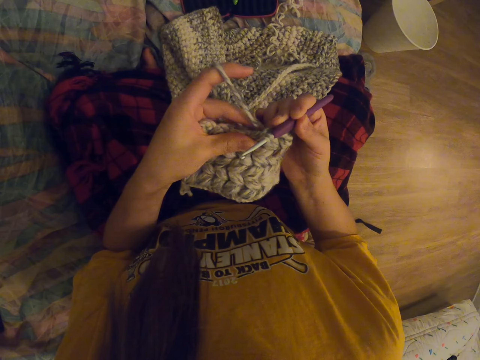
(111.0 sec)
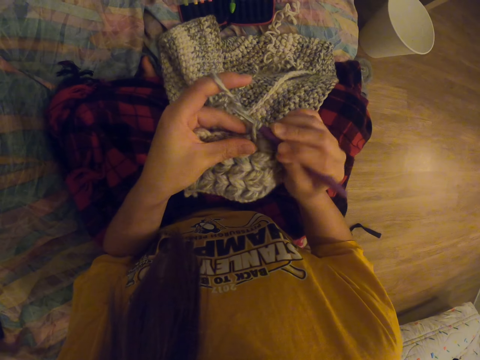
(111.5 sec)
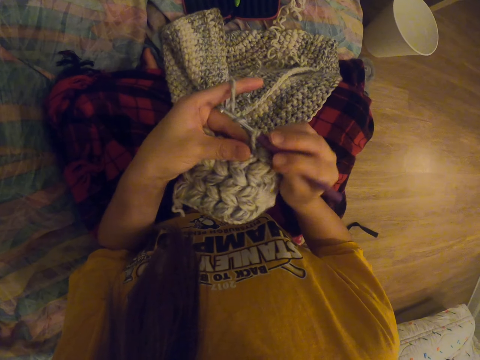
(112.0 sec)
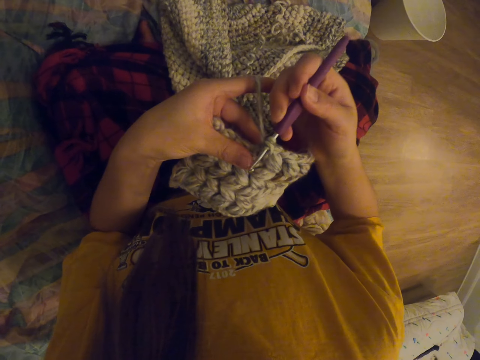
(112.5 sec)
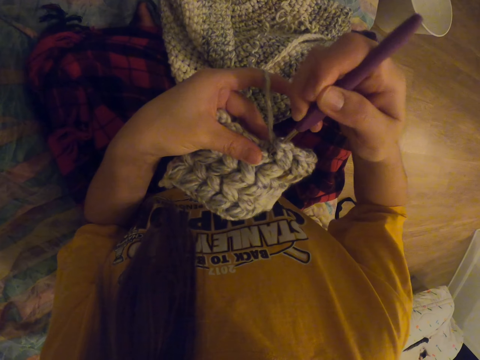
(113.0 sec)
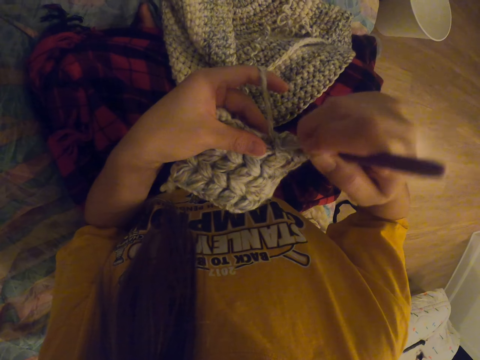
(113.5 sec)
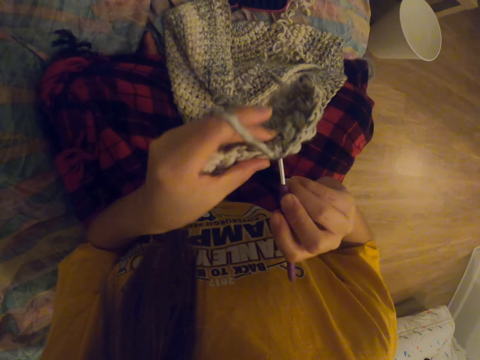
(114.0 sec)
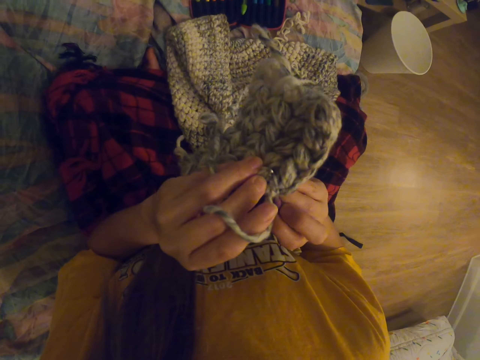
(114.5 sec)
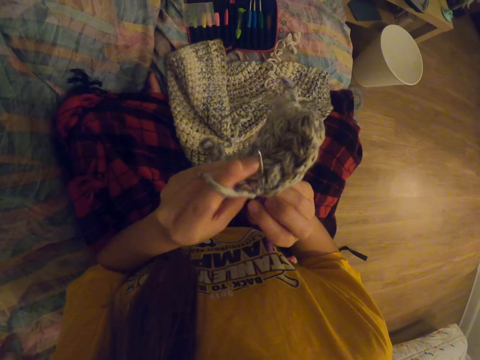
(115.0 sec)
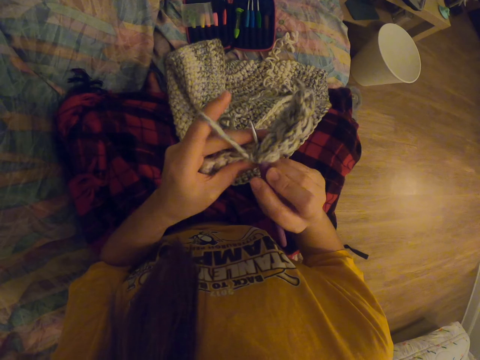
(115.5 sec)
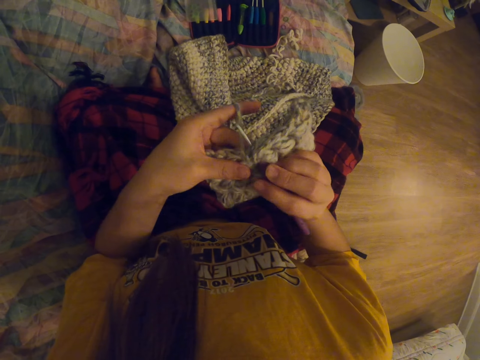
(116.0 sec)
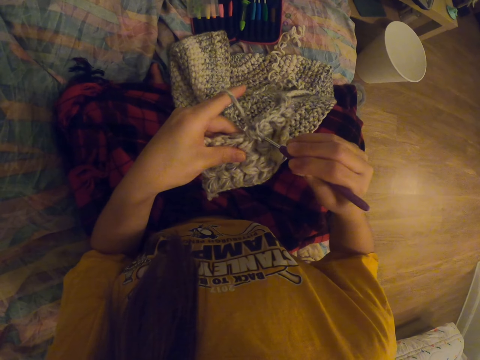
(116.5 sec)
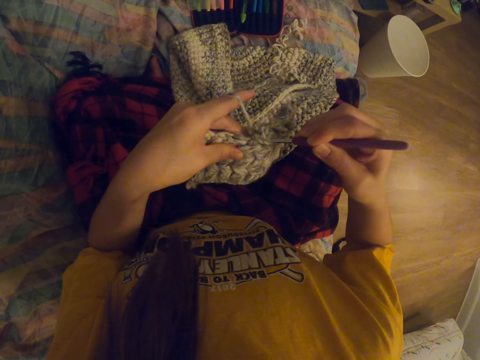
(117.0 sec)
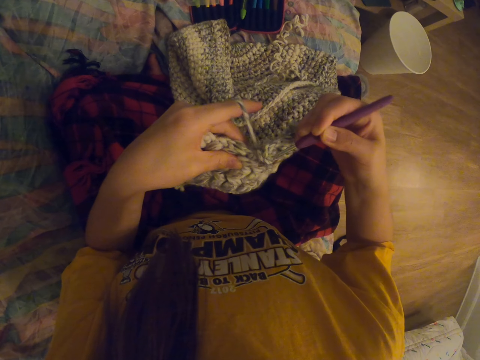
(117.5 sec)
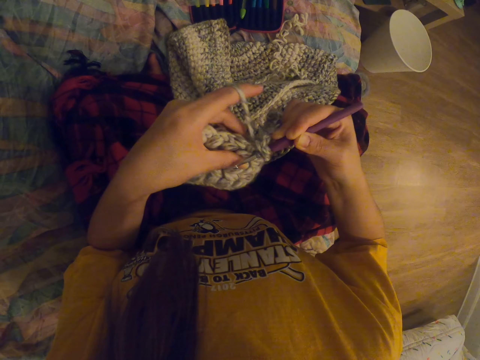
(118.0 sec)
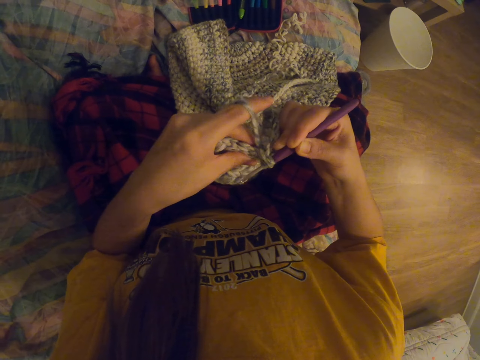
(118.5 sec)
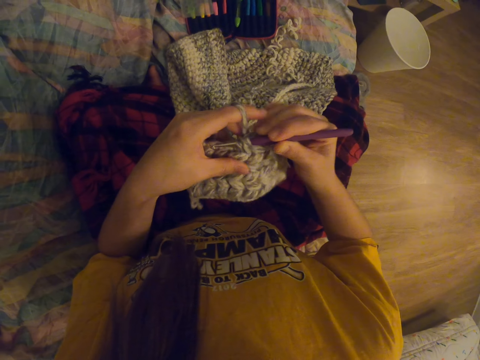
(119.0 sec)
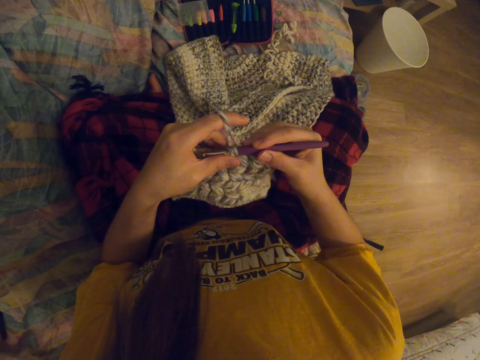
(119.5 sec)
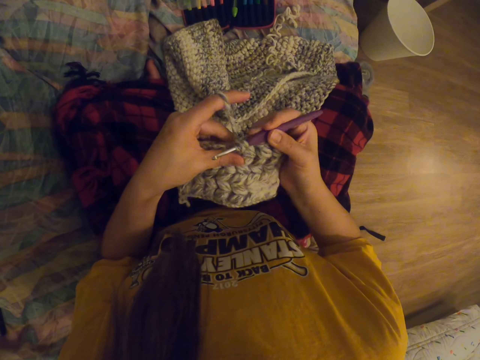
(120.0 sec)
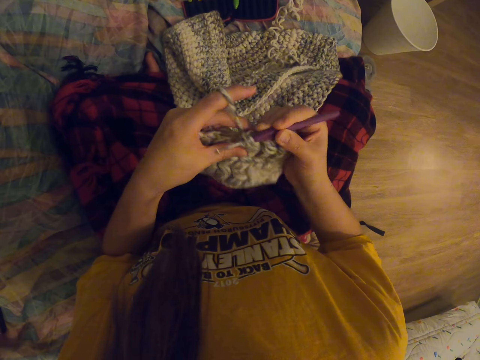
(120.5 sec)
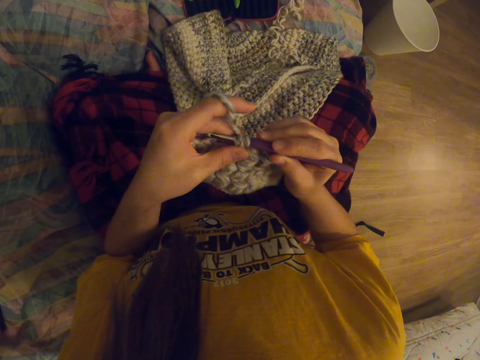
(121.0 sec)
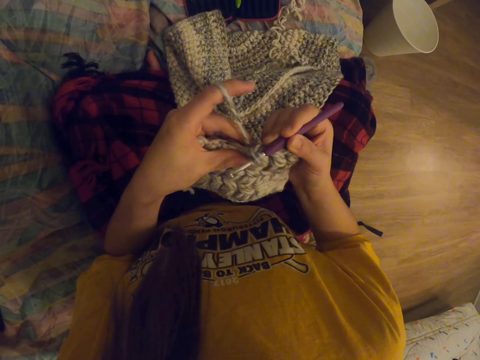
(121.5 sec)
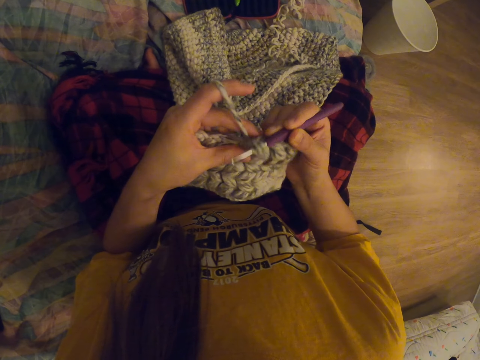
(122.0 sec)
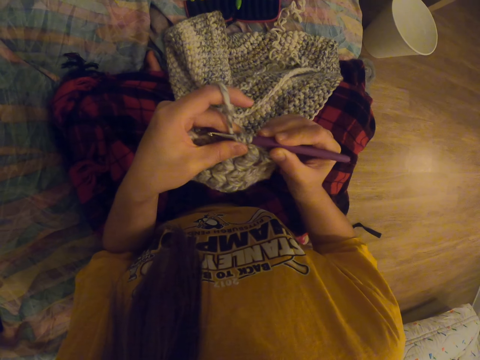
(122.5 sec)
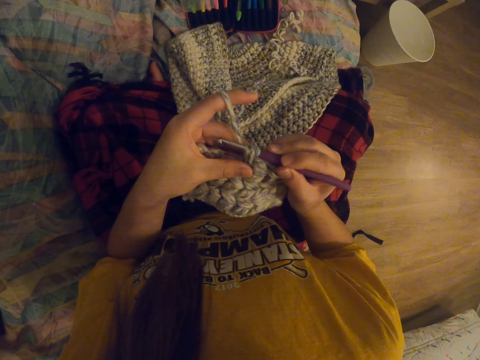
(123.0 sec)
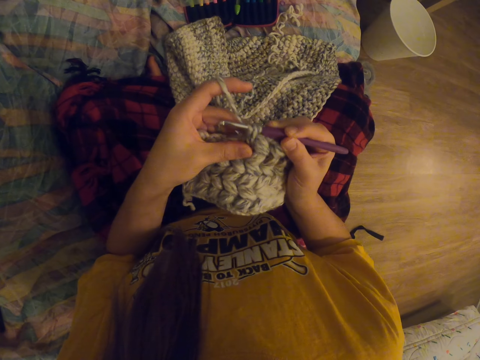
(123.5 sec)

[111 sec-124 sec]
The camera wearer crochets fabric. They tighten thread on the fabric.

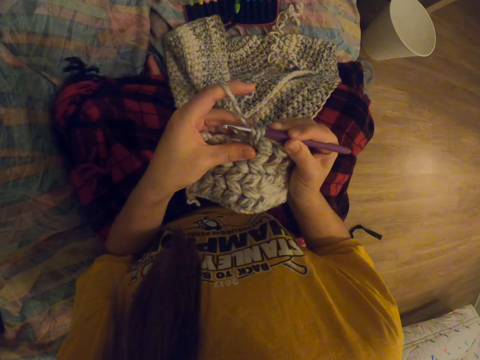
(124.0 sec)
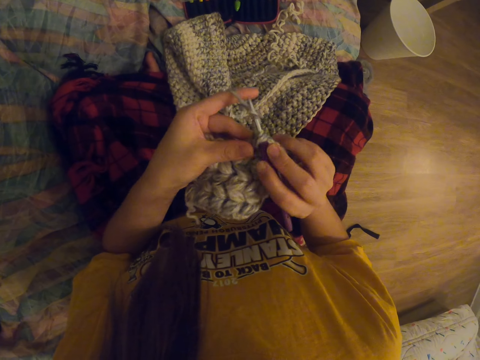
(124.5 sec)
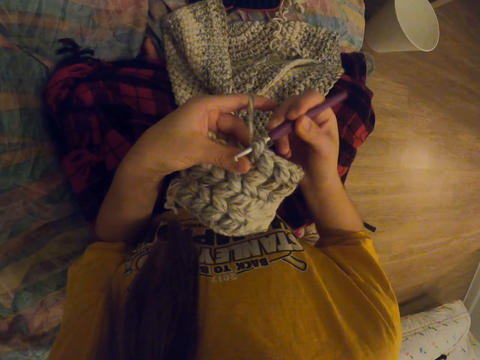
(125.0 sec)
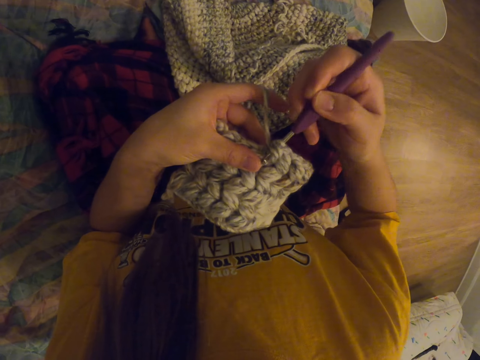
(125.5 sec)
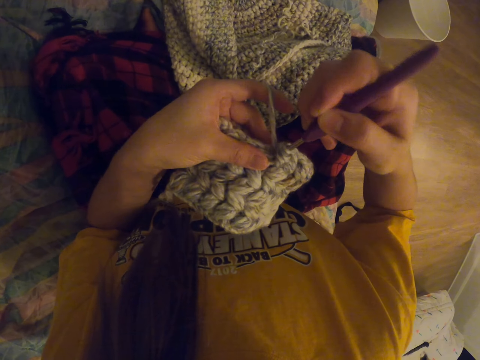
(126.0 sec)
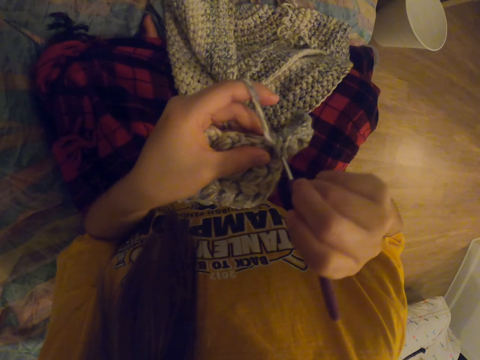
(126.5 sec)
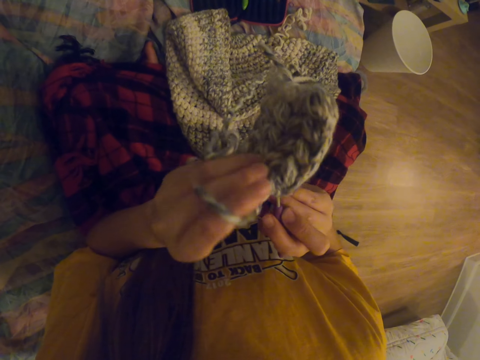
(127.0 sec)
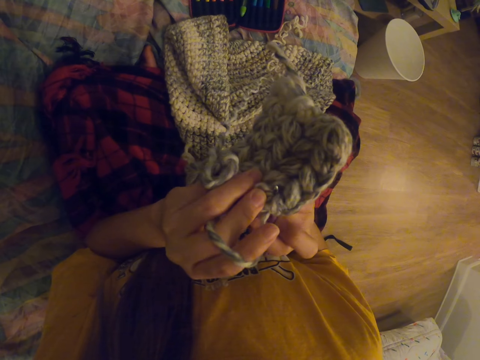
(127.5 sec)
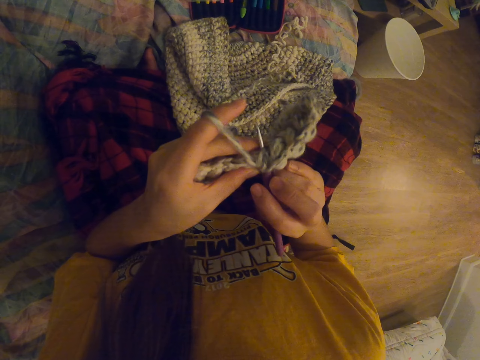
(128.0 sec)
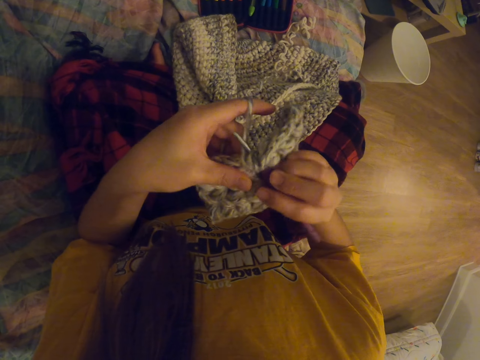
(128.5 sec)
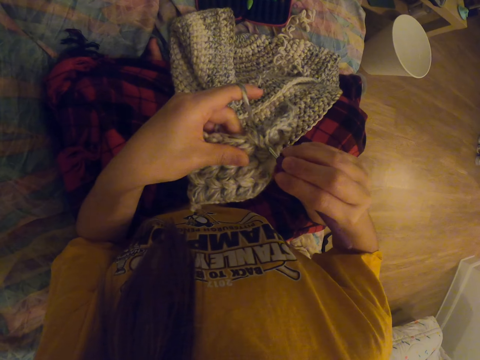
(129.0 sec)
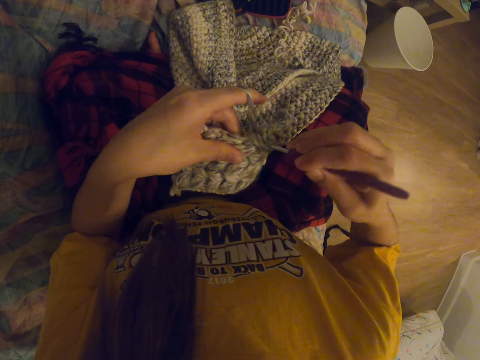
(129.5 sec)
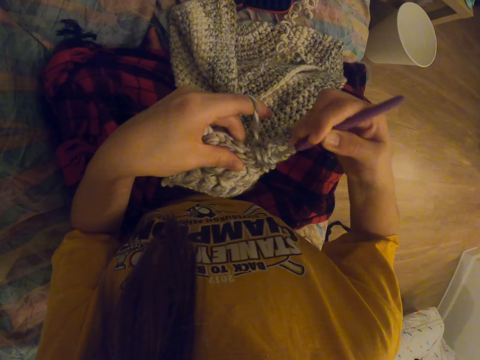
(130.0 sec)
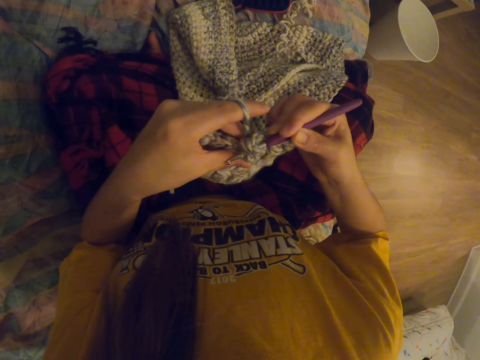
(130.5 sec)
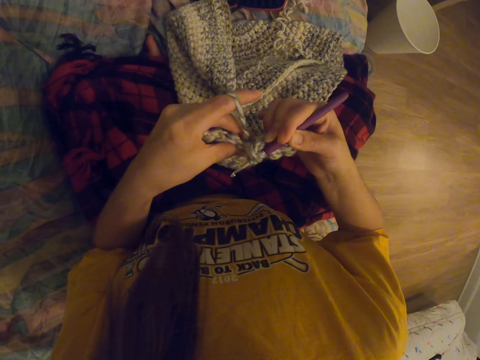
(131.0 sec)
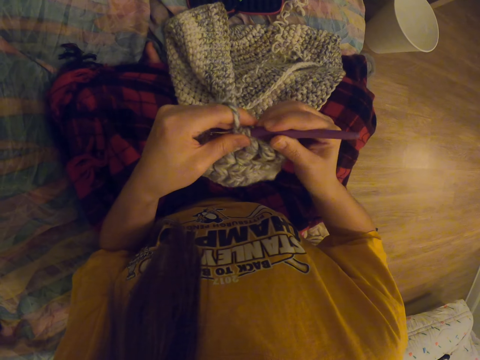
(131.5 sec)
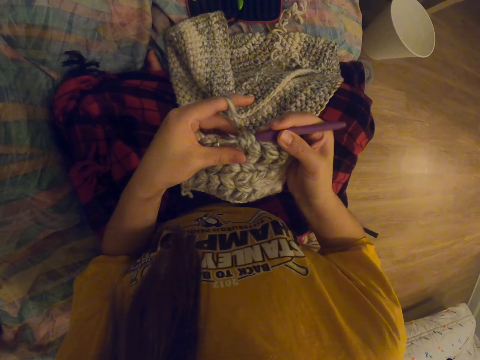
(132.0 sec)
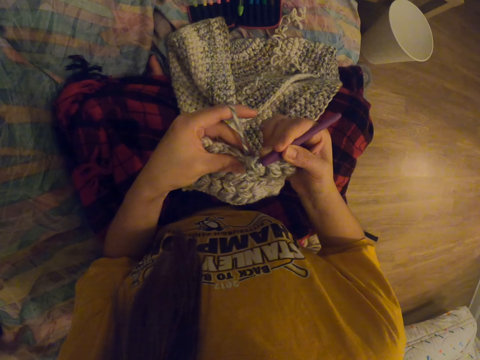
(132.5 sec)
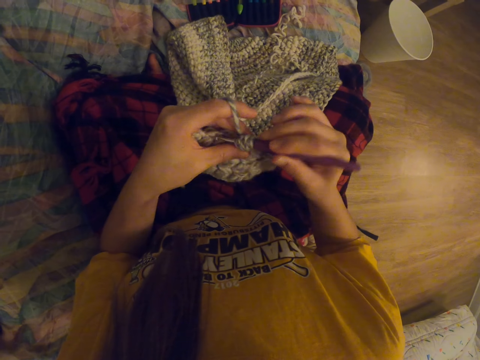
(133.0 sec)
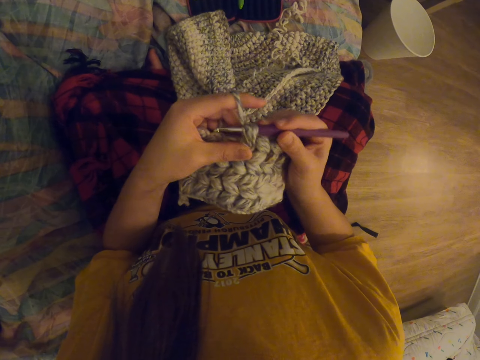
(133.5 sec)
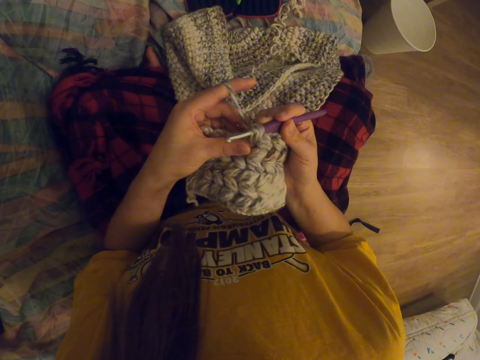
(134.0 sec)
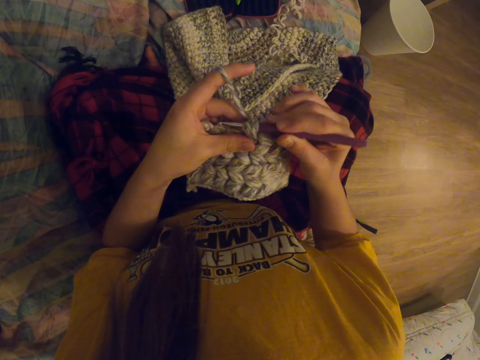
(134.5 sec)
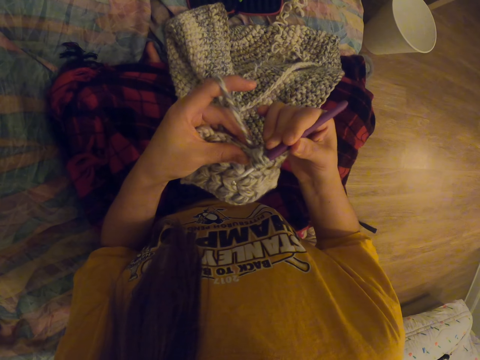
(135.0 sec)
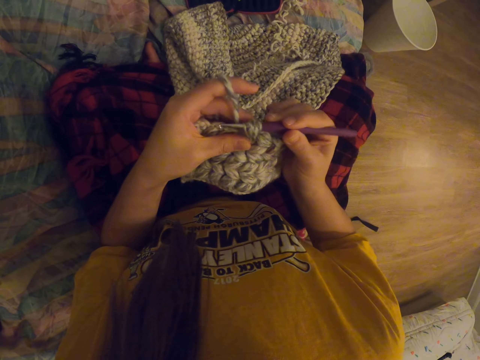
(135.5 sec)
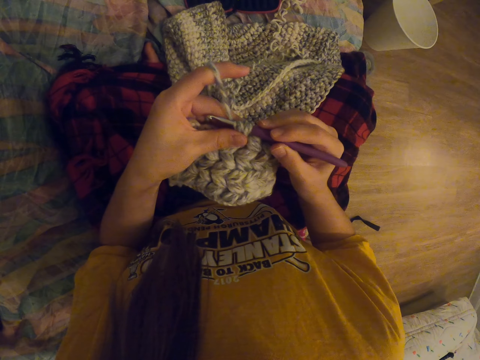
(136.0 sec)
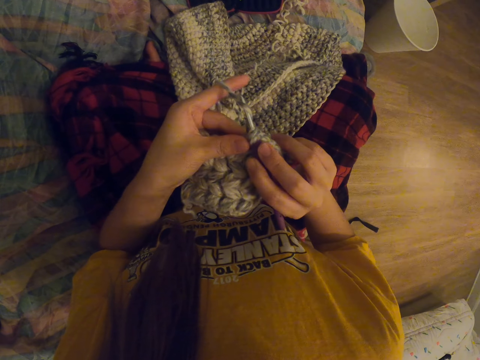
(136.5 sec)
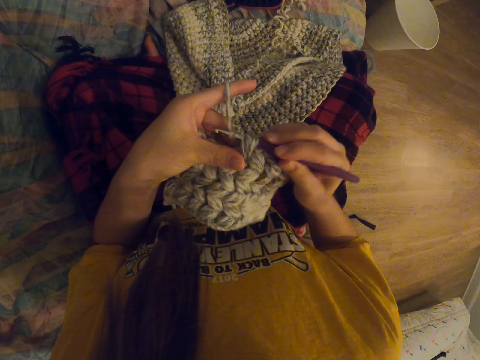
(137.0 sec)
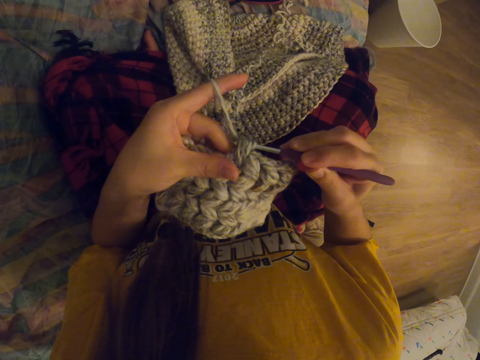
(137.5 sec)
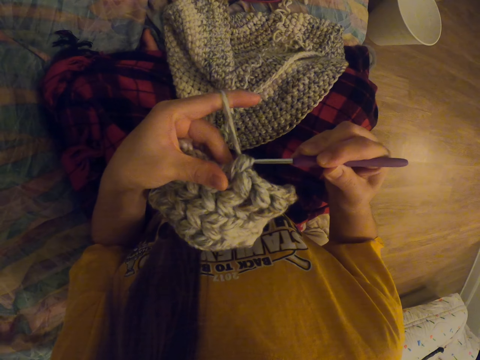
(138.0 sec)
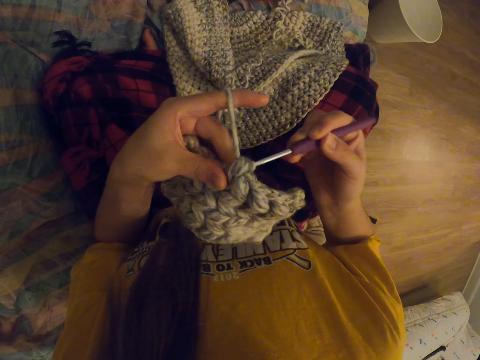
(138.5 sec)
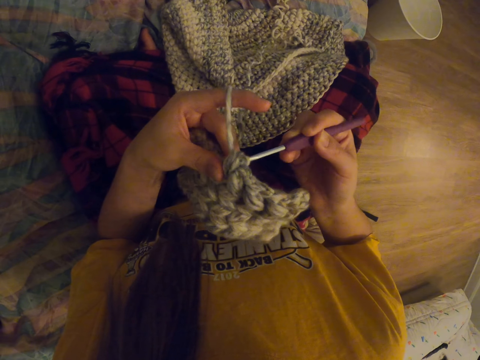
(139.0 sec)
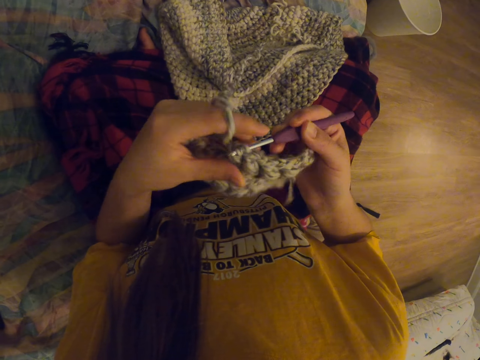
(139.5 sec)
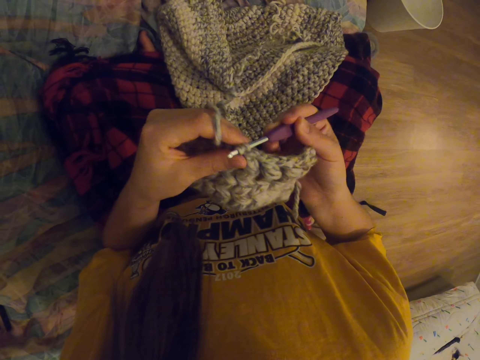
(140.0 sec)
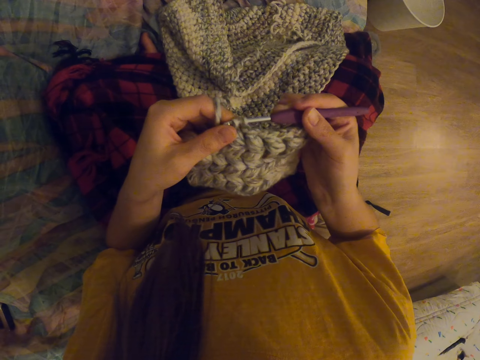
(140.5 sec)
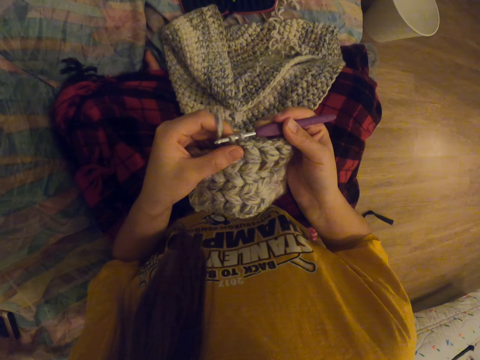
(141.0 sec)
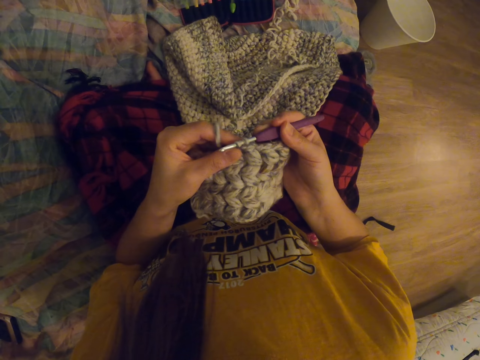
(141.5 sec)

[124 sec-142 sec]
The camera wearer crochets fabric. They tighten thread on the fabric. They crochet the fabric.
